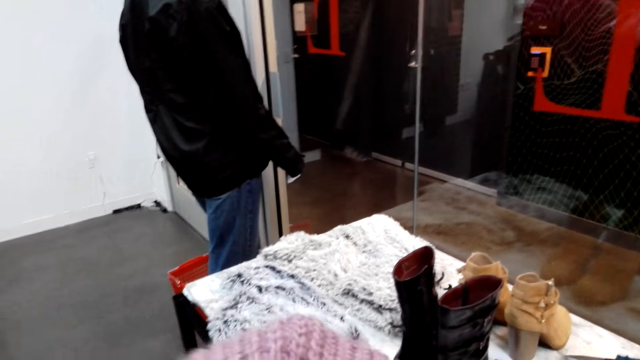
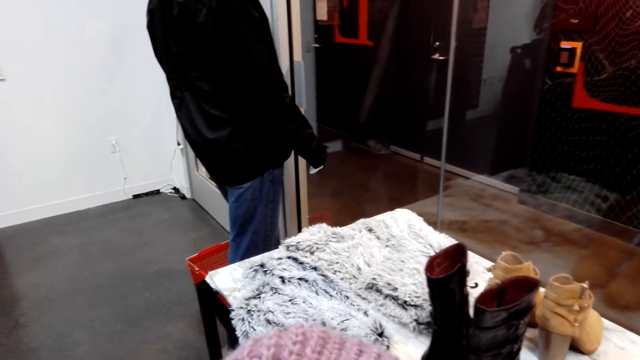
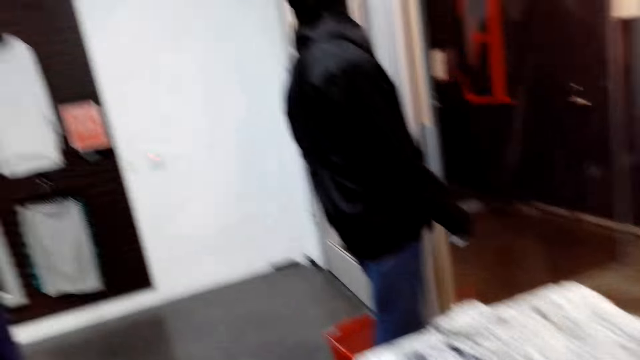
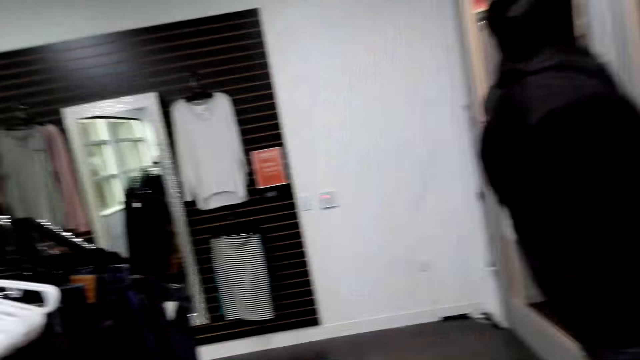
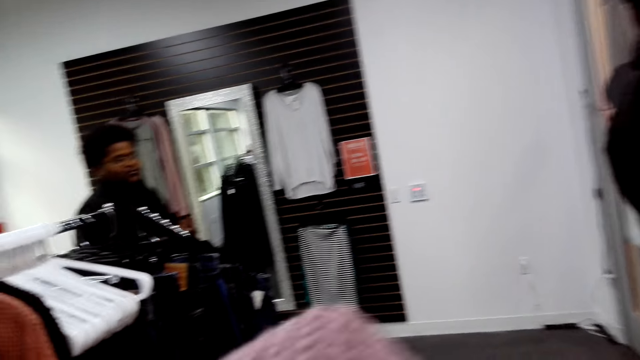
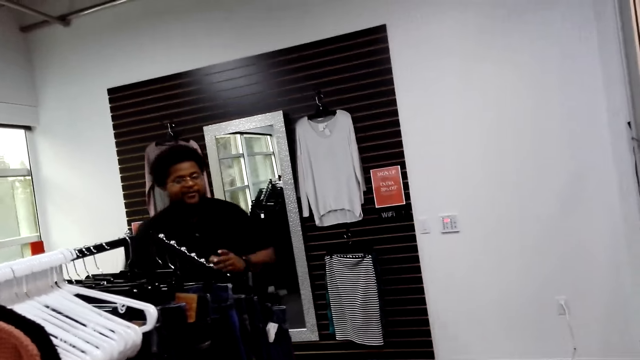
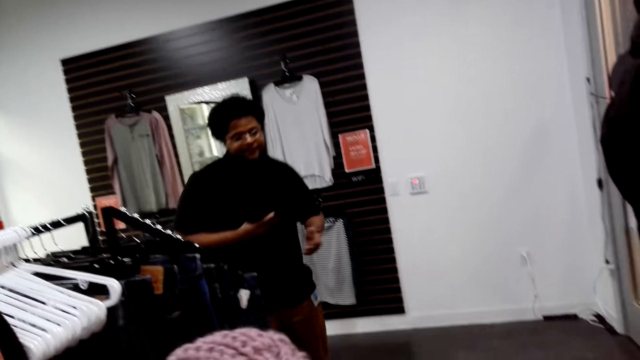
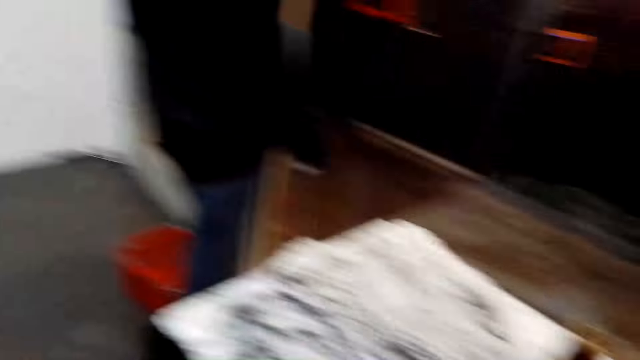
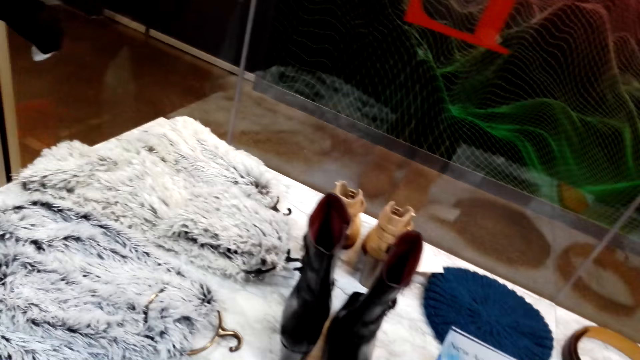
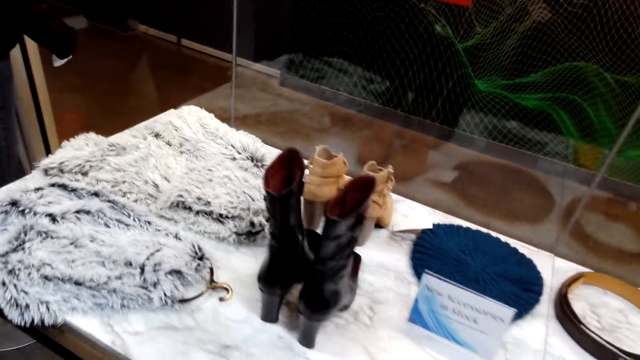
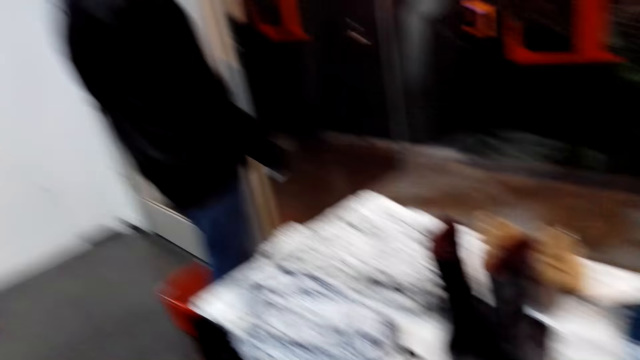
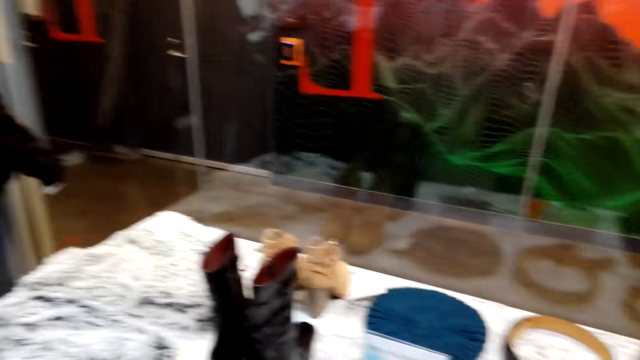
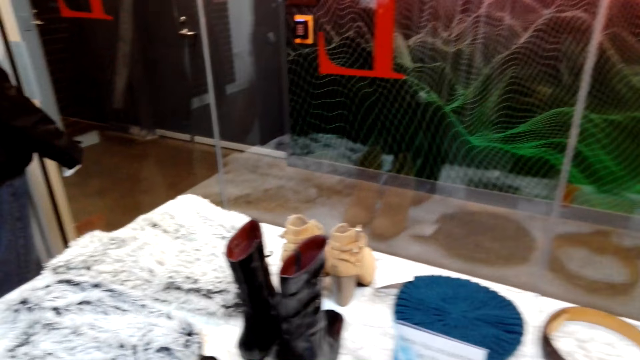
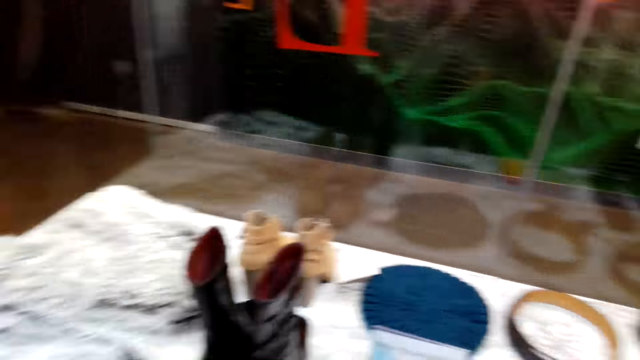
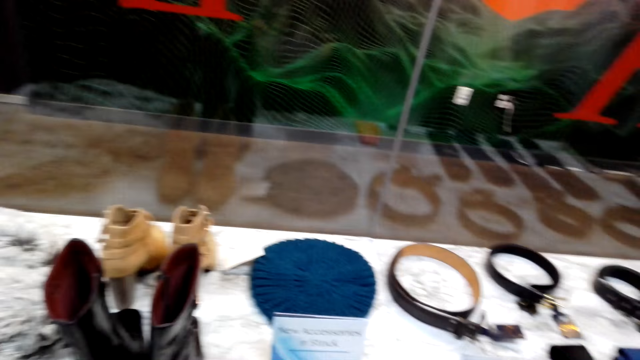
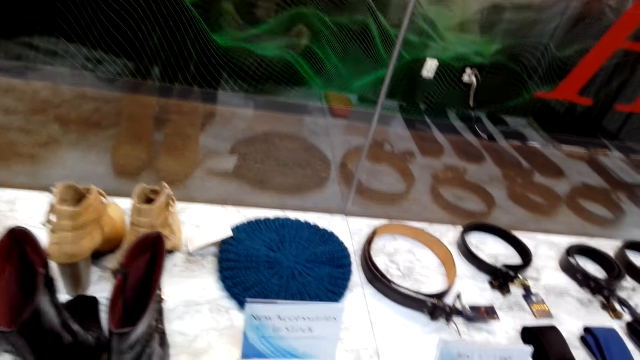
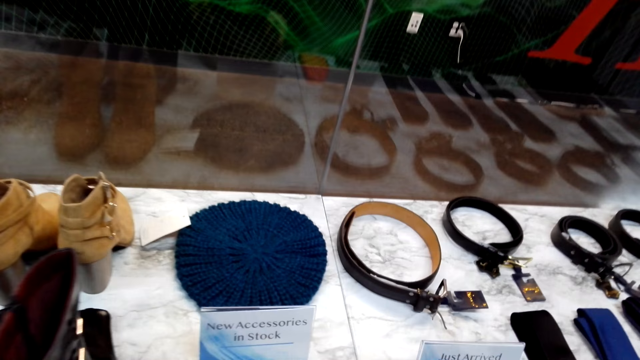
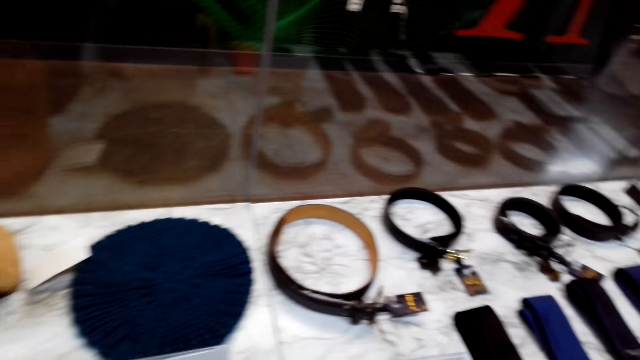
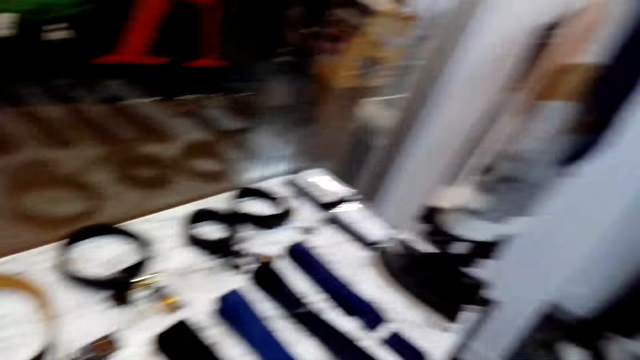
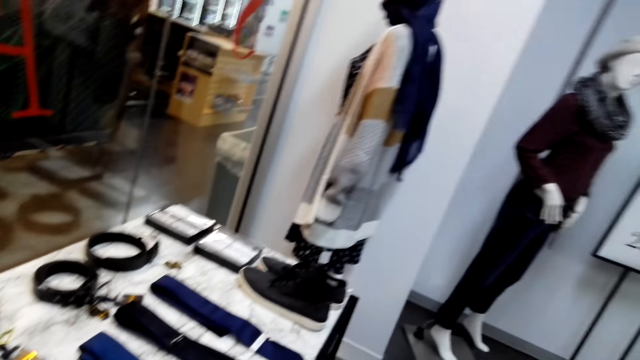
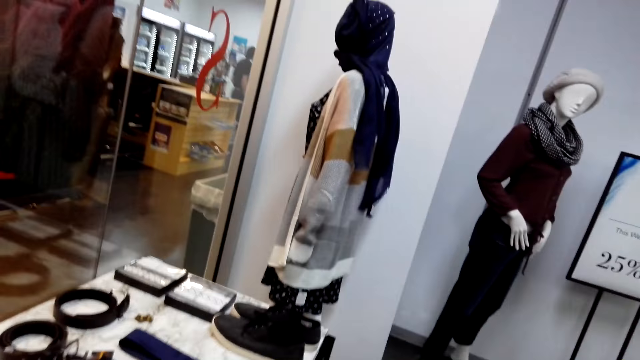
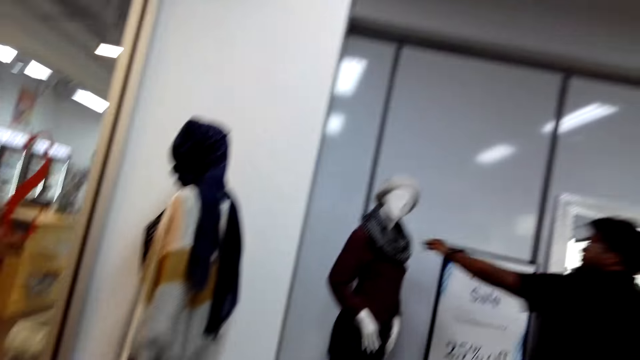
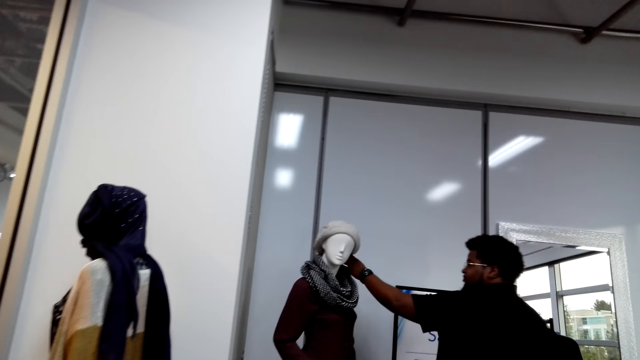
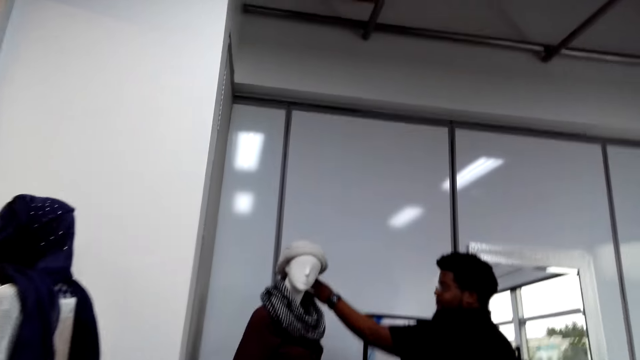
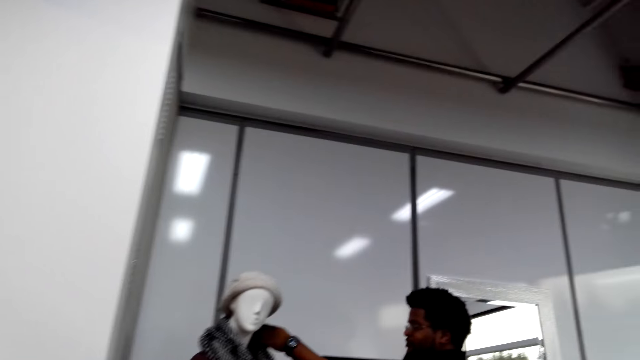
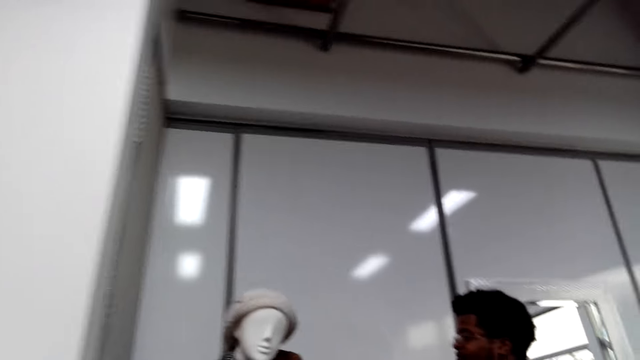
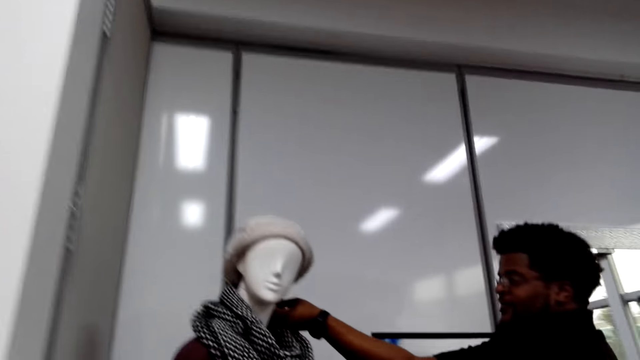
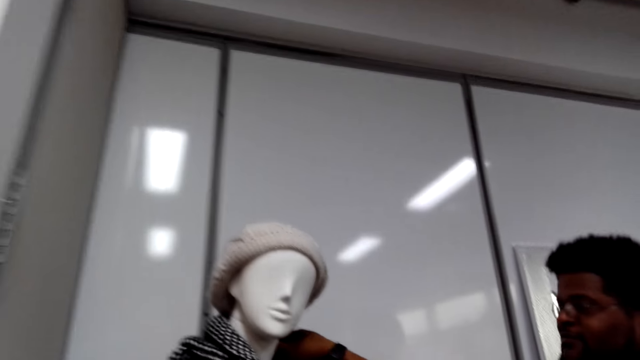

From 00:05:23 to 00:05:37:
A man walks on the floor. The camera wearer stands on the floor. They walk on the floor. The man stands on the chair on the floor. The camera wearer walks on the floor.

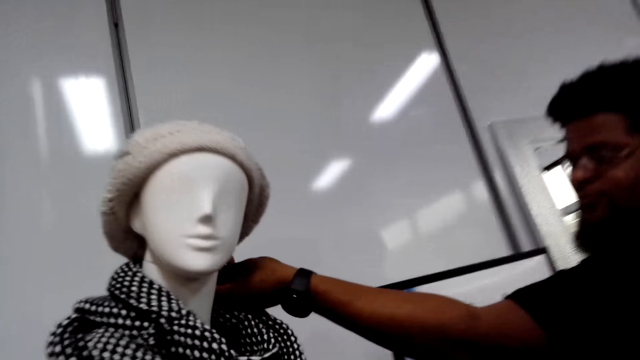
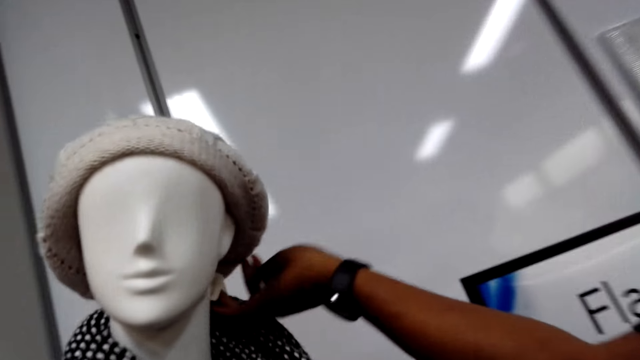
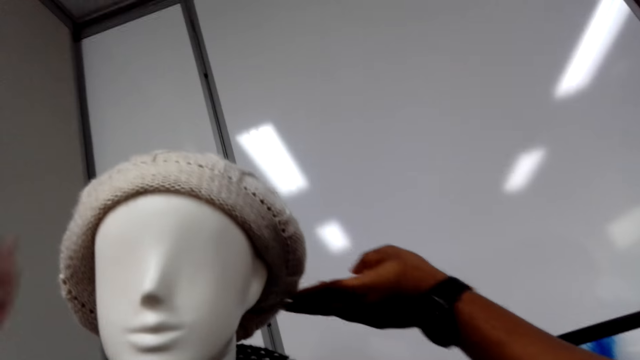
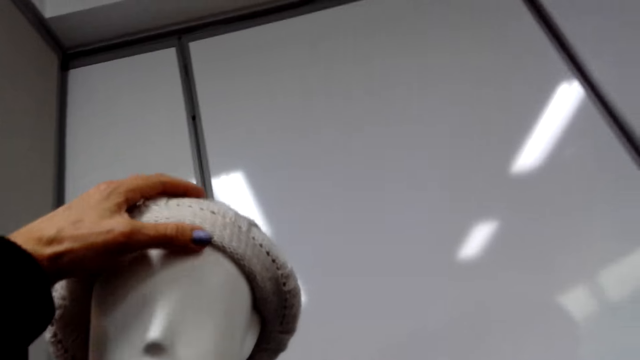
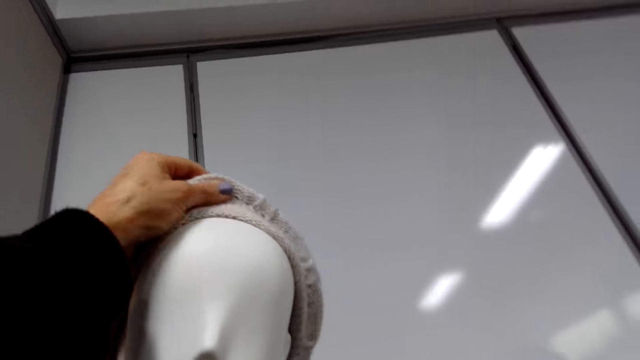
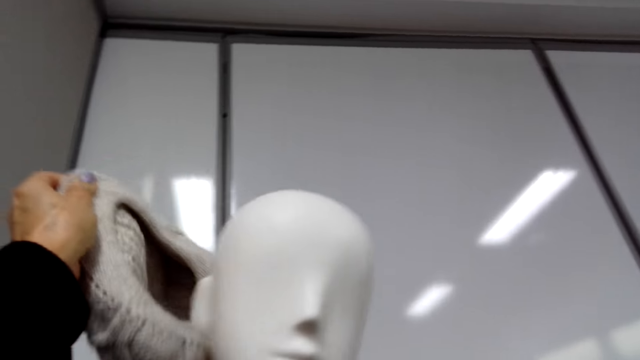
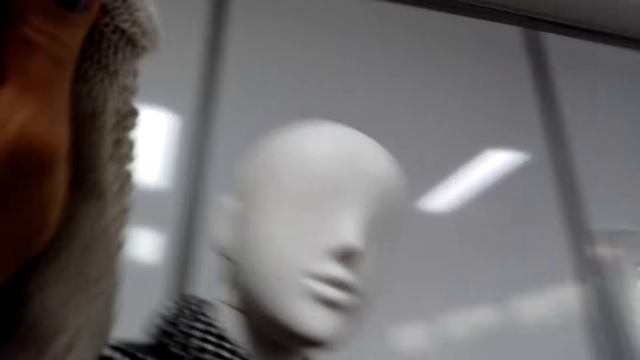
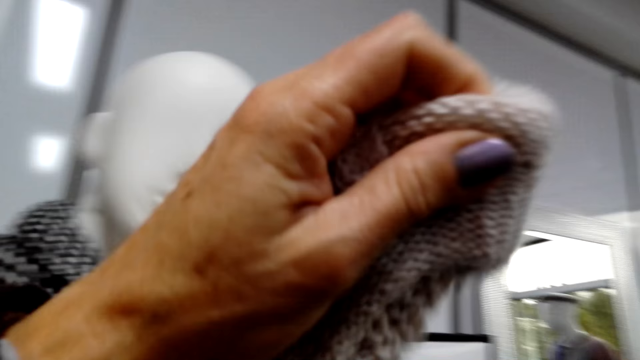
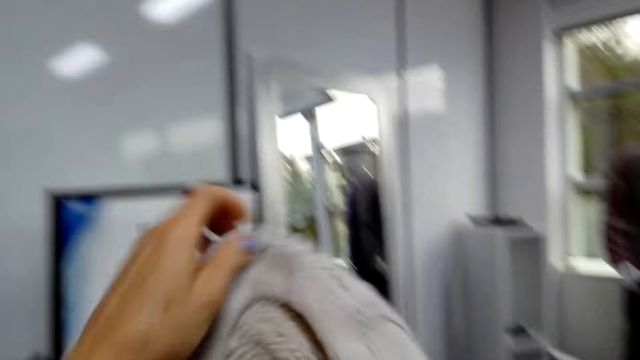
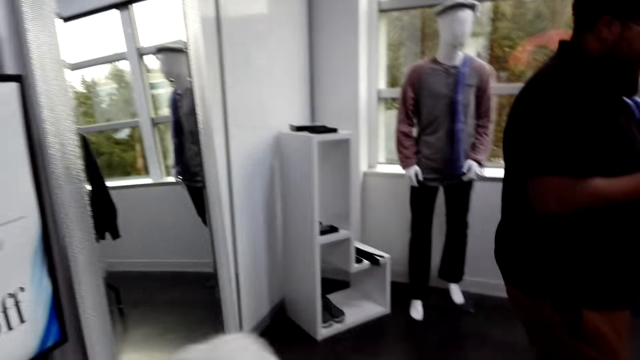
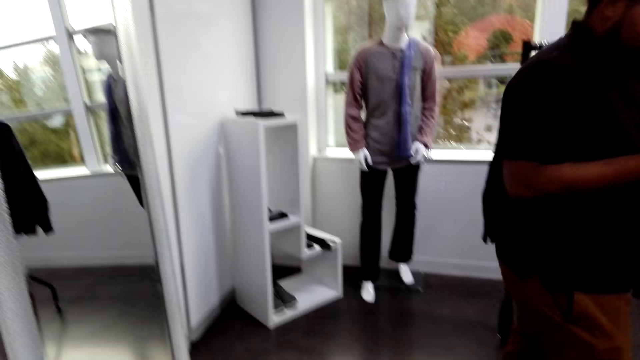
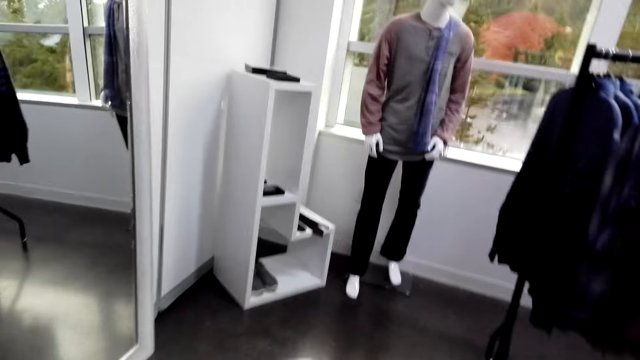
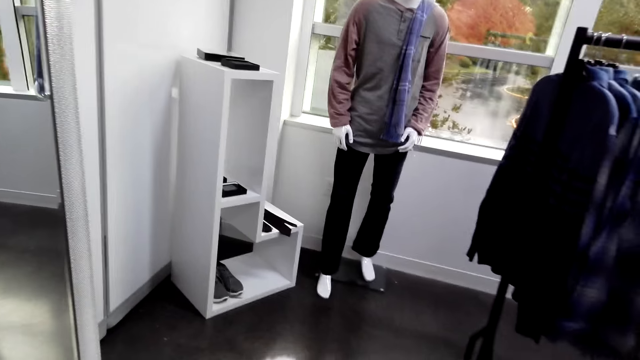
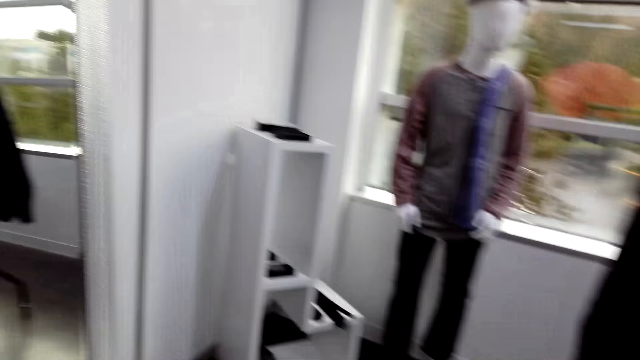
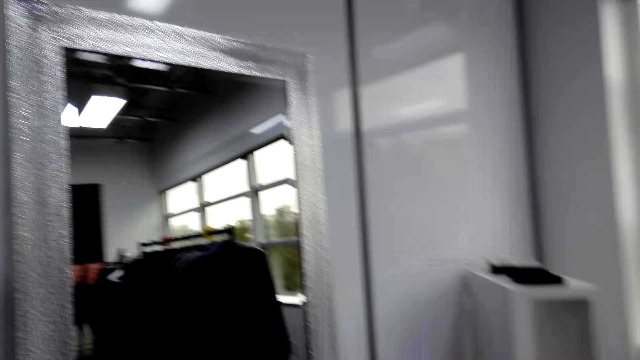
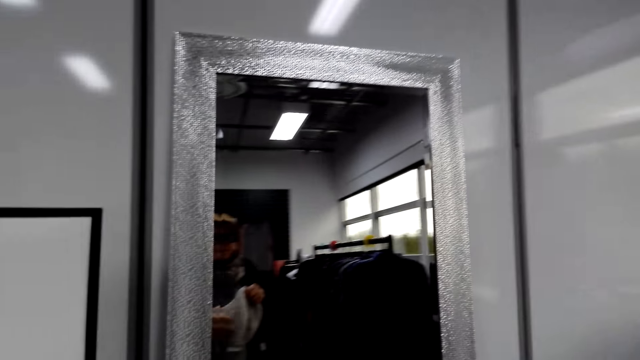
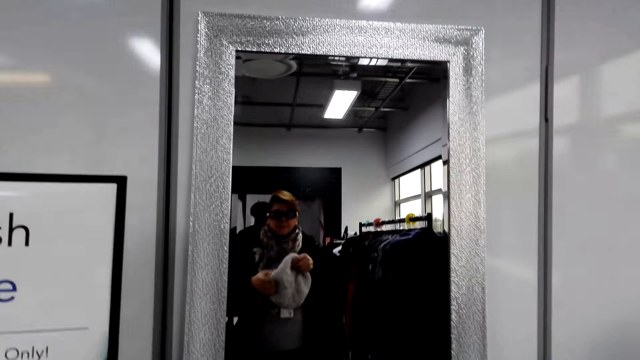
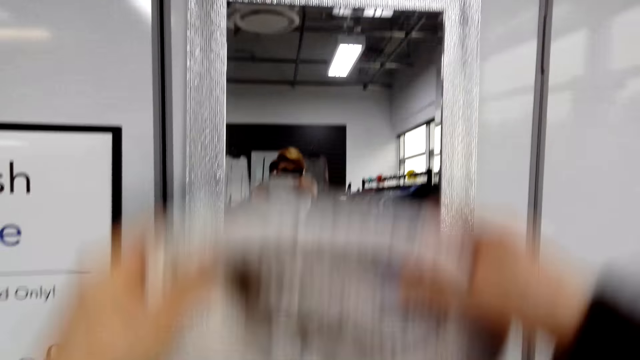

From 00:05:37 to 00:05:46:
A person touches the dummy. The camera wearer picks up the ski cap on the dummy head. They walk on the floor.
